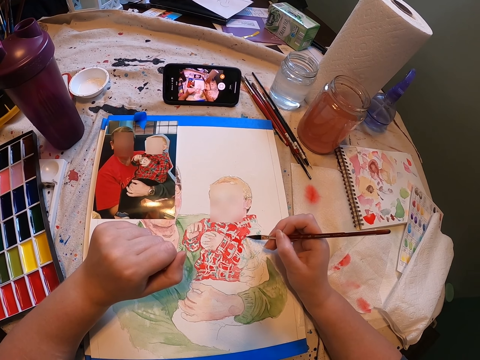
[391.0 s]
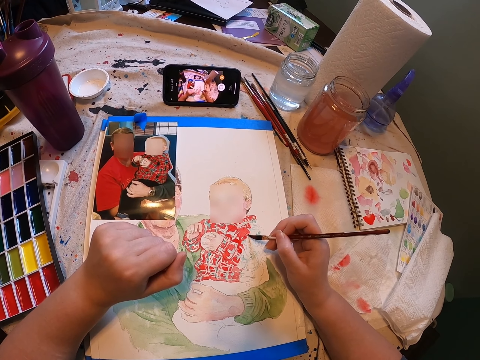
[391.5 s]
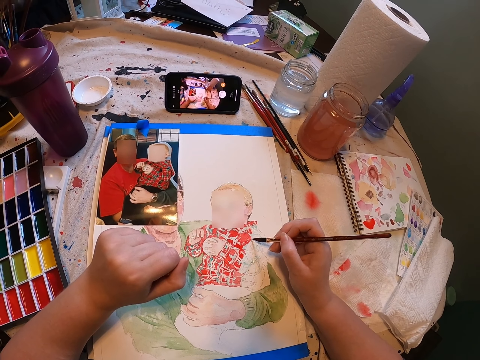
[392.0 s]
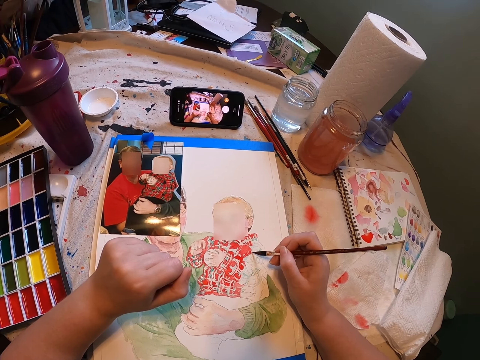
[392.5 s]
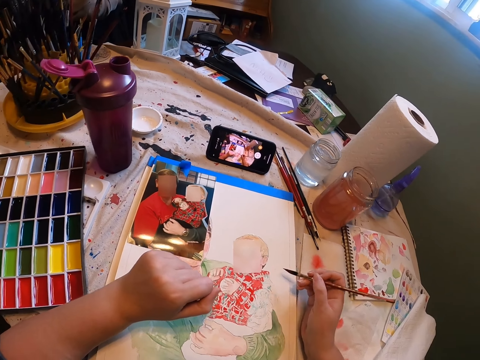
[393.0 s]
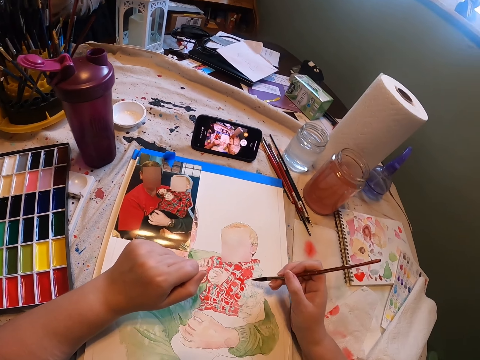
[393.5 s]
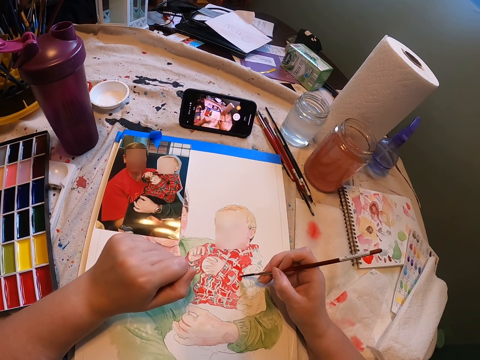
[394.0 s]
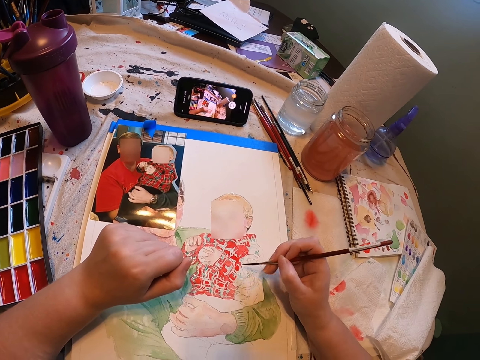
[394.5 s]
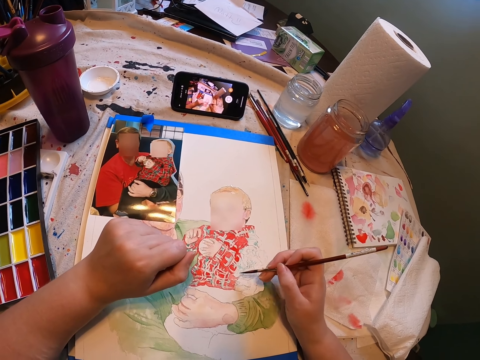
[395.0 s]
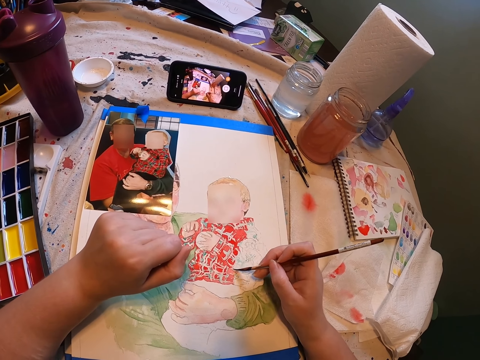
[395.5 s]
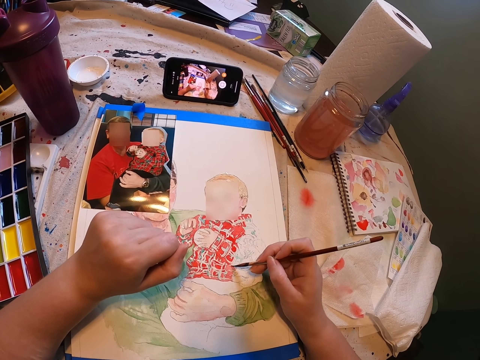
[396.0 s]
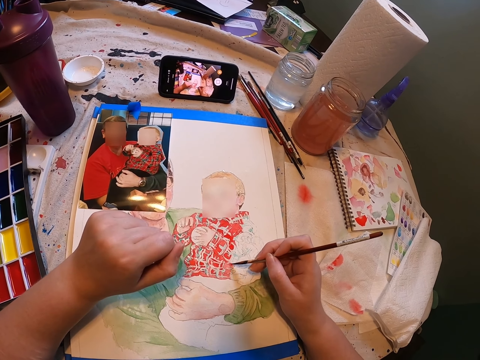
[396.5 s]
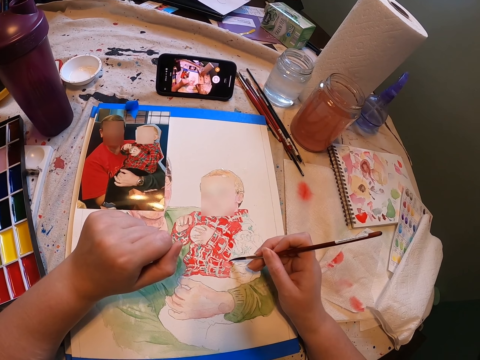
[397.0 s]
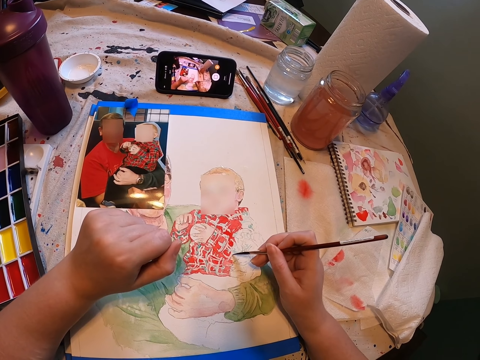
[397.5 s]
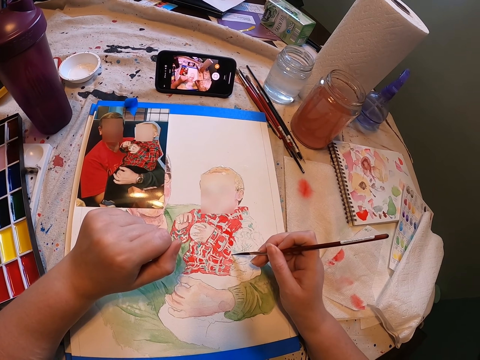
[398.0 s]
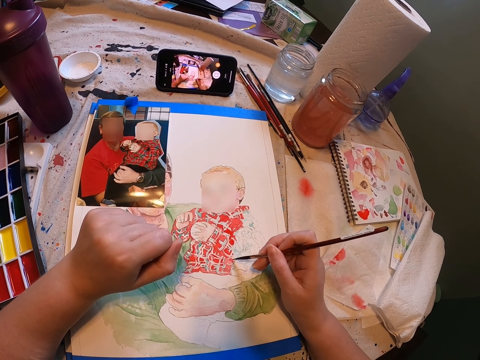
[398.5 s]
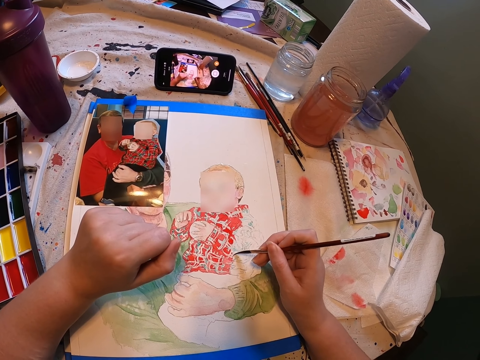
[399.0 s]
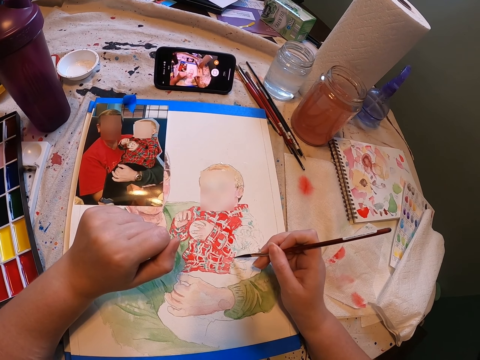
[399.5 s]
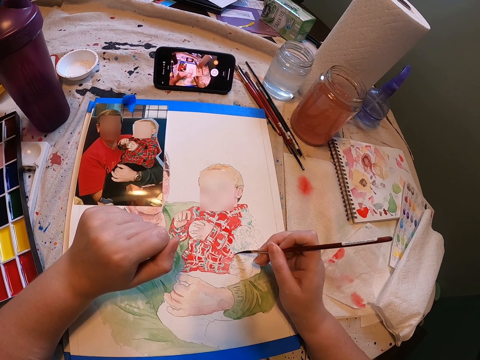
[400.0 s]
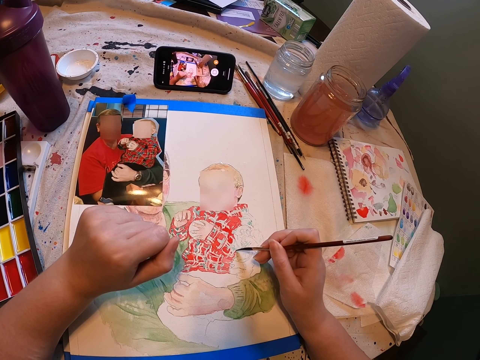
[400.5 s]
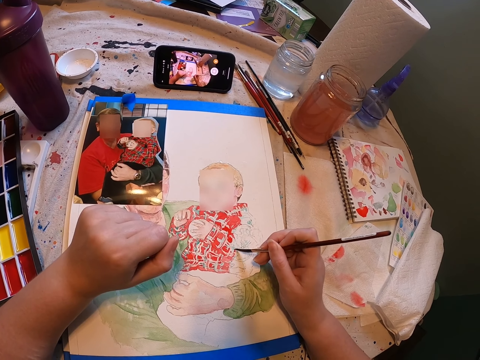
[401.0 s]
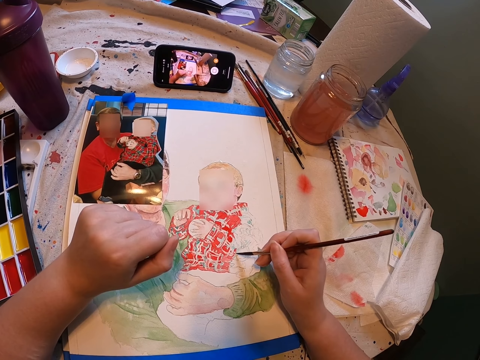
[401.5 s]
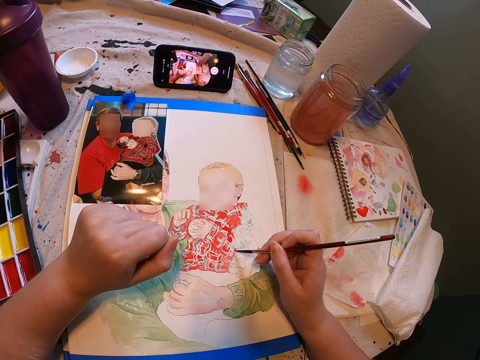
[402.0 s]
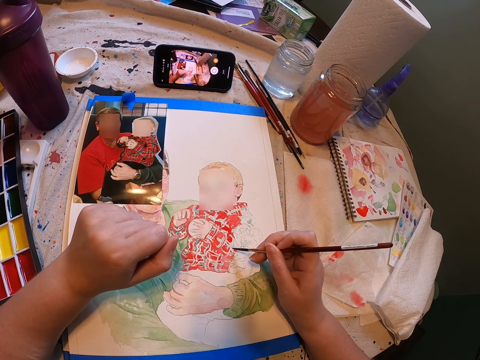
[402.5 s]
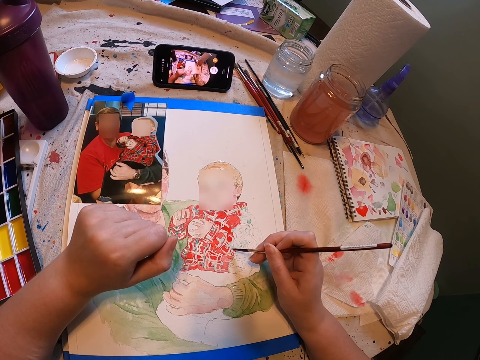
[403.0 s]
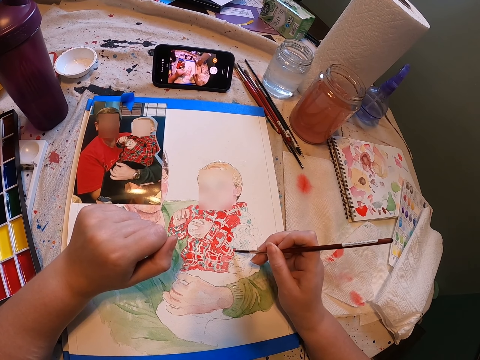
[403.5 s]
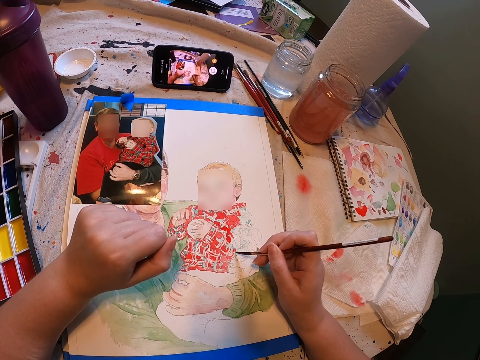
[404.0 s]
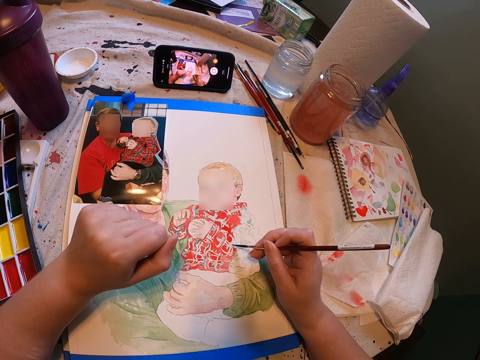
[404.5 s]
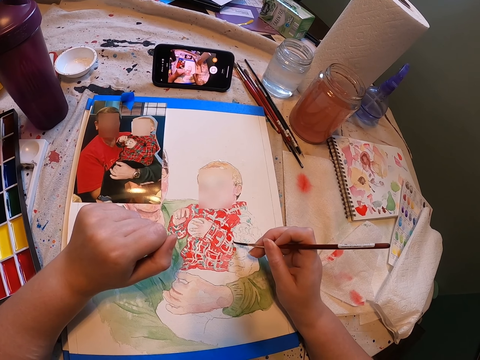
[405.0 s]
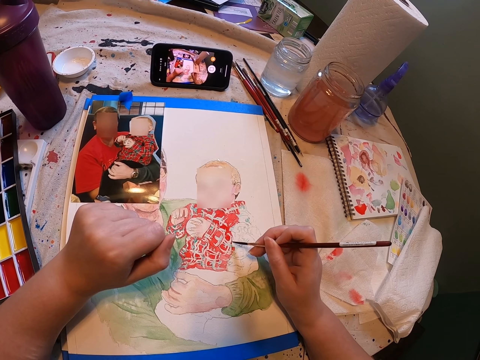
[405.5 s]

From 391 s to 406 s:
The camera wearer stares at the painting. They paint the painting with the paint brush.

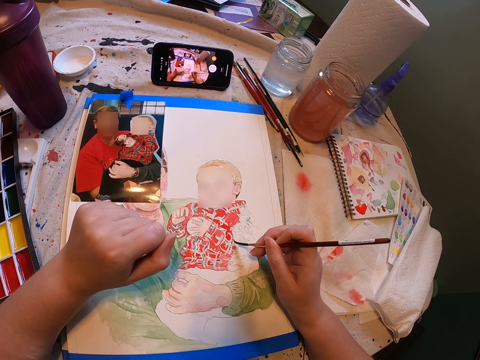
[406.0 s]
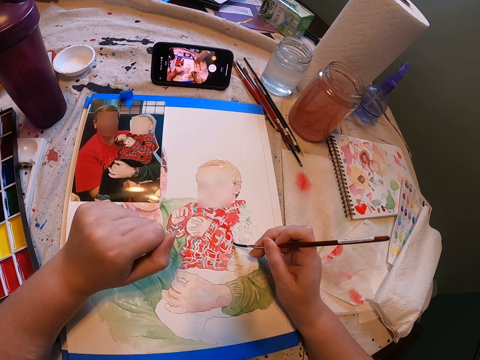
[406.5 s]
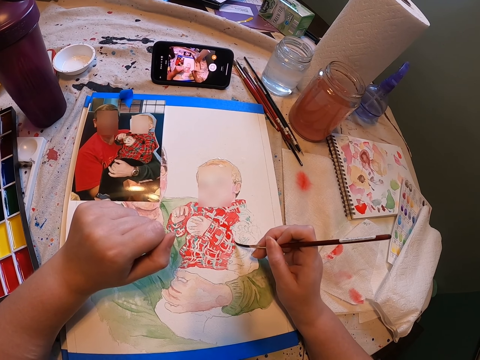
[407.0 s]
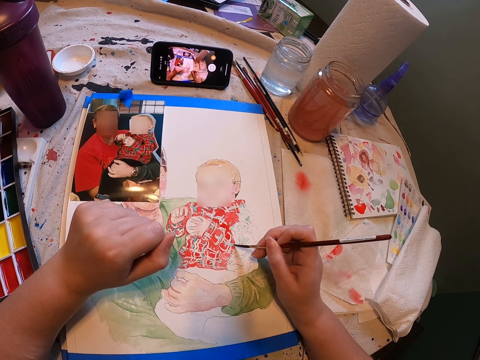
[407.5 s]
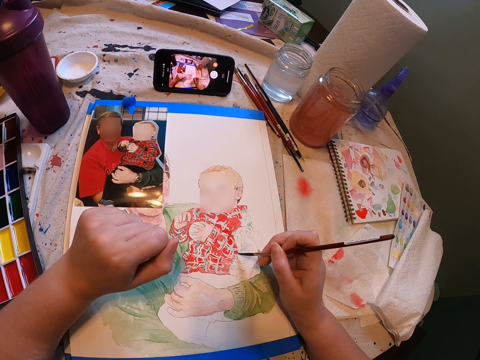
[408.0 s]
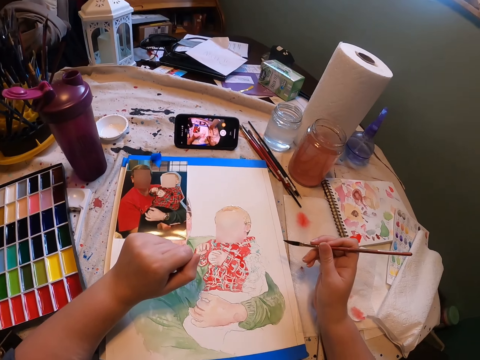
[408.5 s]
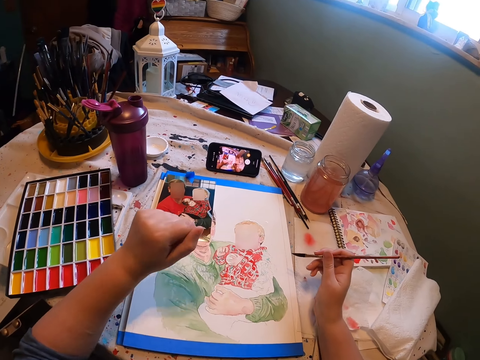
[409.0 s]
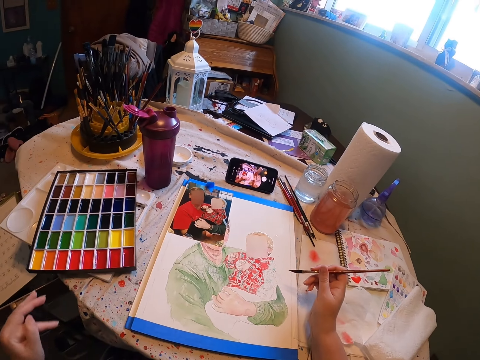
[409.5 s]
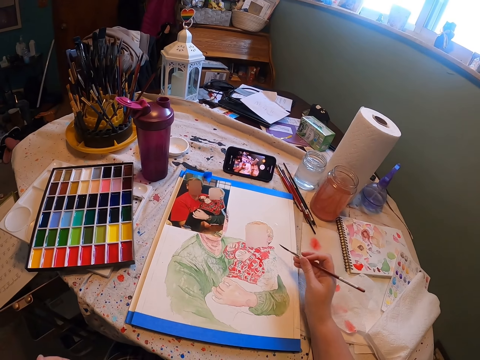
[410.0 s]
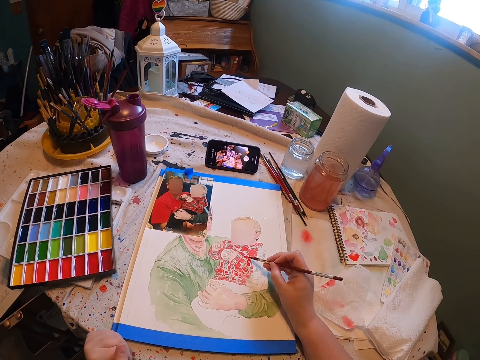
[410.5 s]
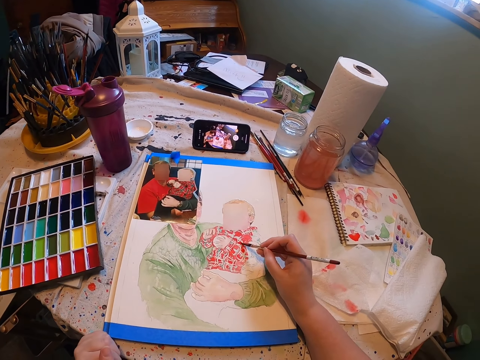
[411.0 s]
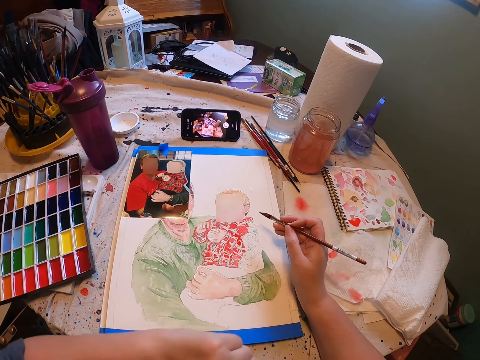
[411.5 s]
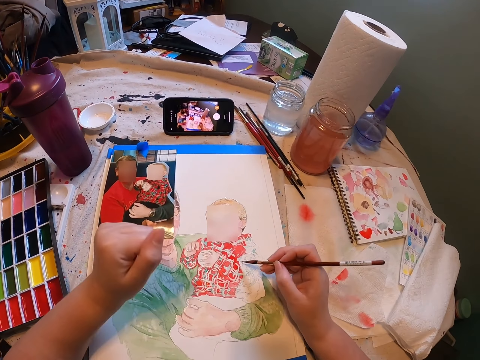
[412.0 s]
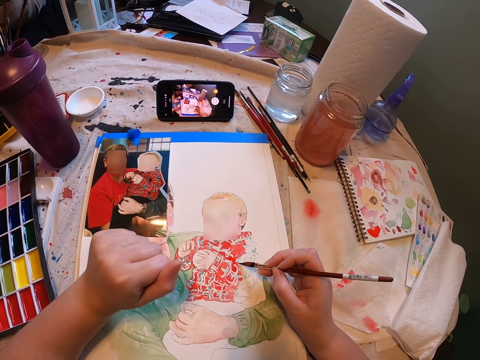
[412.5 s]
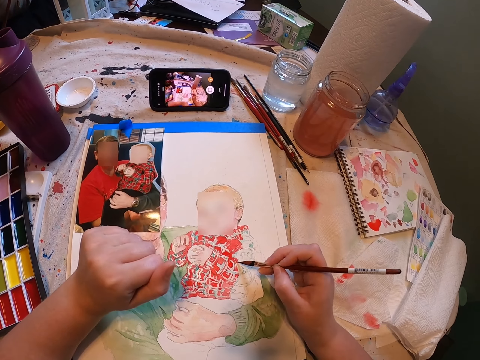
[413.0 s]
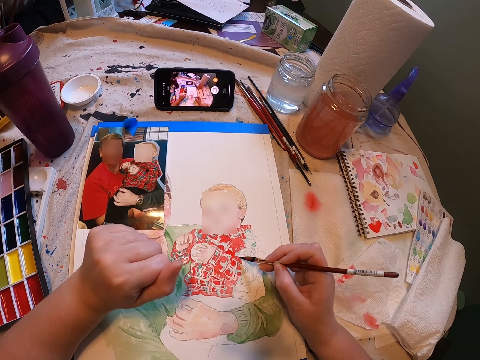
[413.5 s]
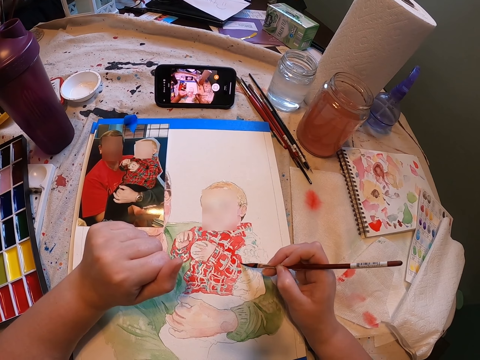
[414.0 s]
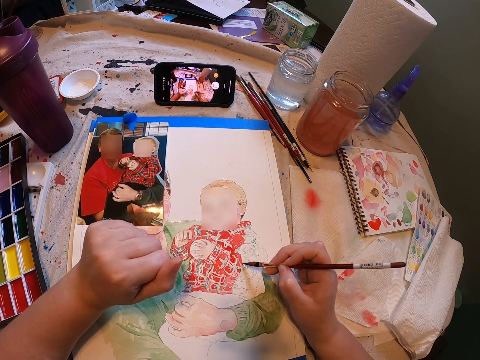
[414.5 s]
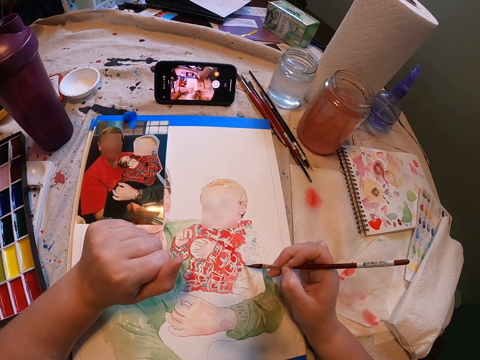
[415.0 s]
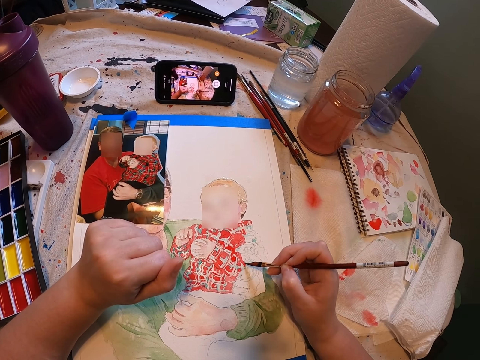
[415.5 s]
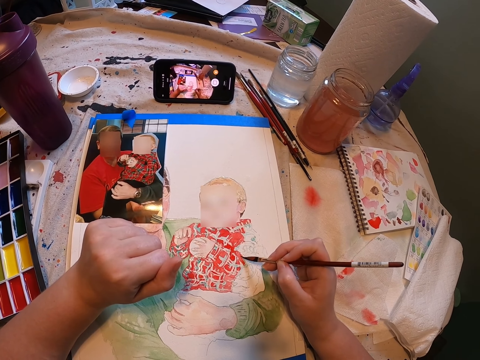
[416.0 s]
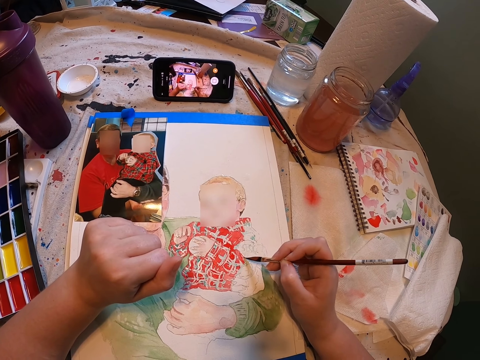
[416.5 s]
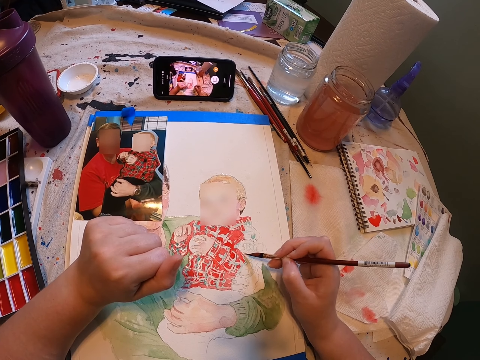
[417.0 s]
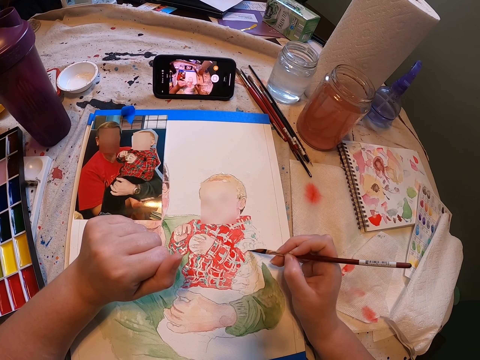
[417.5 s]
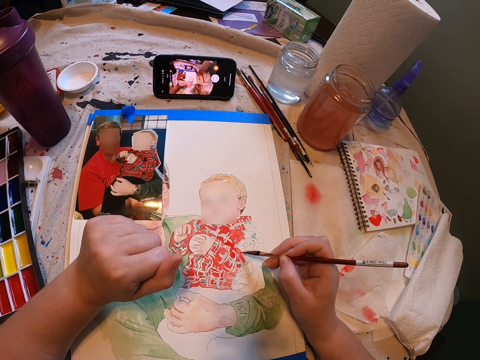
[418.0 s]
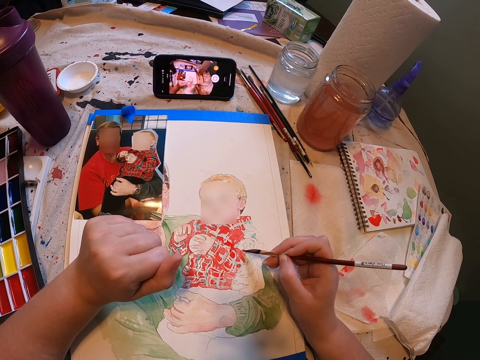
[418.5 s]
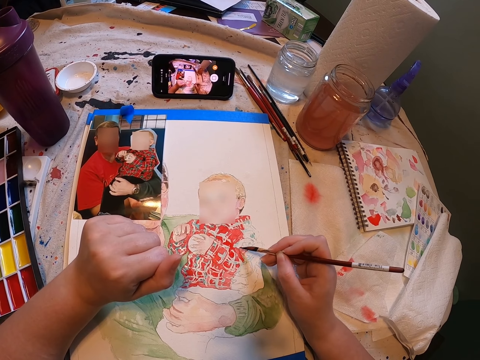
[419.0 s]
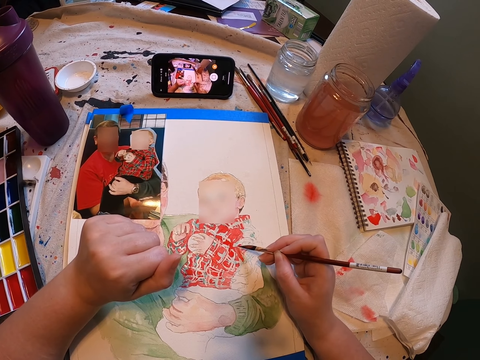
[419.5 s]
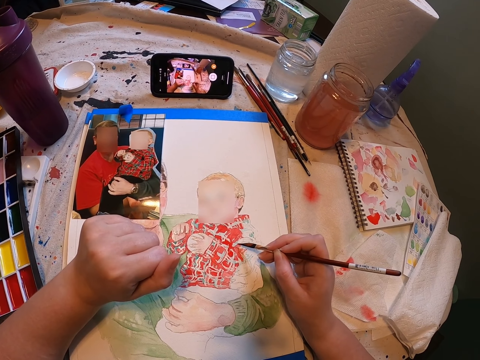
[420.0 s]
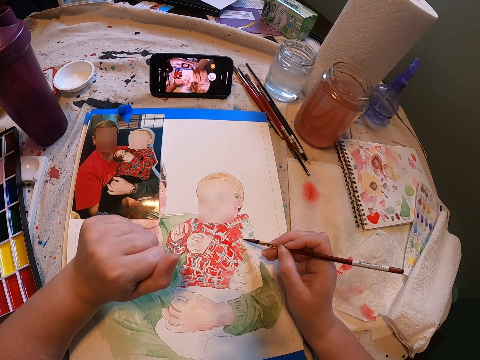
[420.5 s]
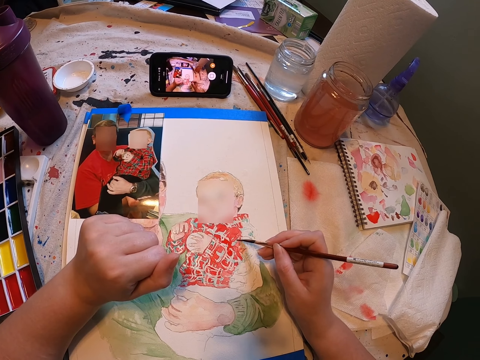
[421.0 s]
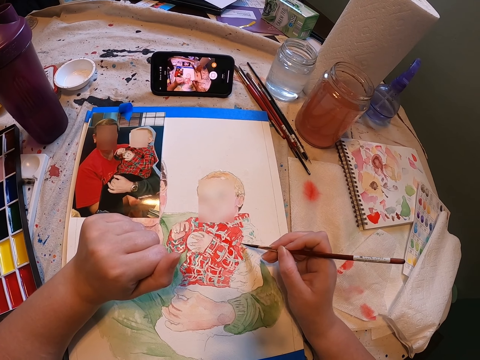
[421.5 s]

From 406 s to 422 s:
The camera wearer stares at the painting. They paint the painting with the paint brush. They stare at the painting. They paint the painting with the paint brush.
